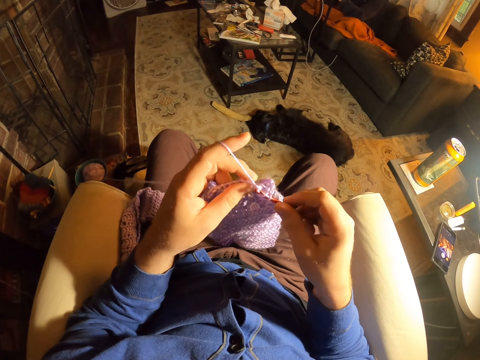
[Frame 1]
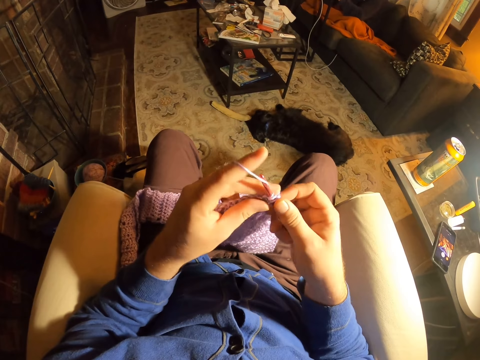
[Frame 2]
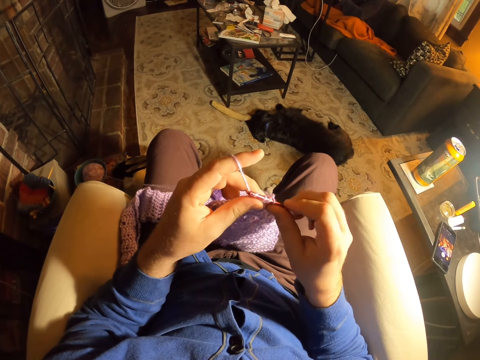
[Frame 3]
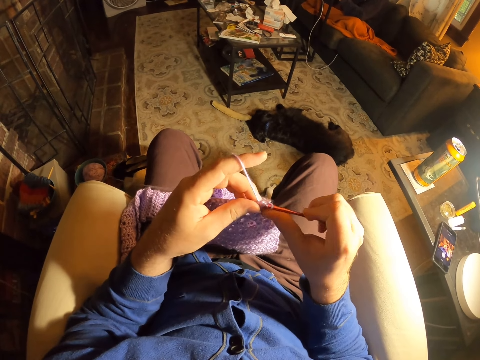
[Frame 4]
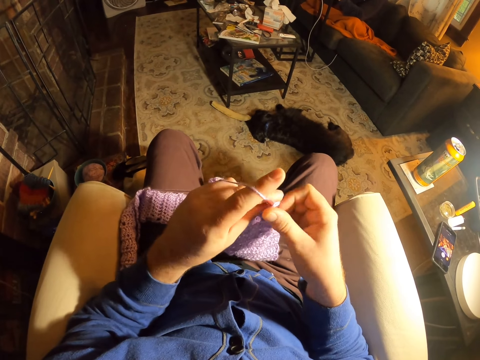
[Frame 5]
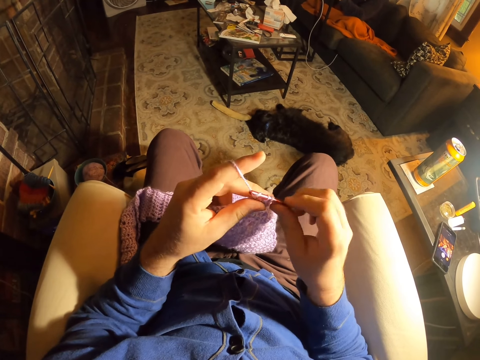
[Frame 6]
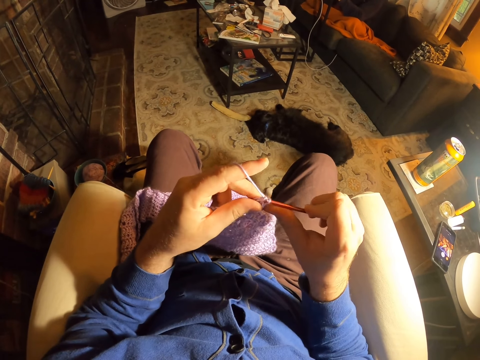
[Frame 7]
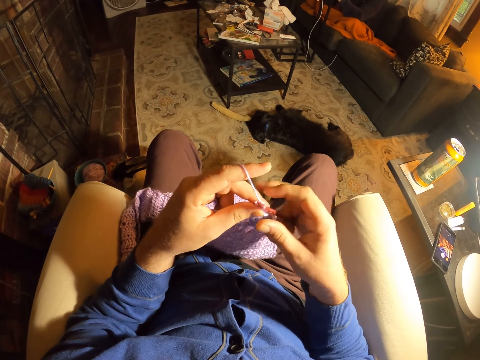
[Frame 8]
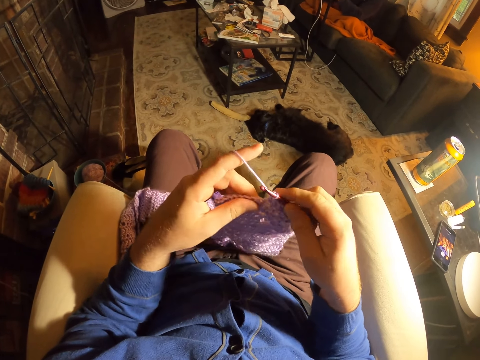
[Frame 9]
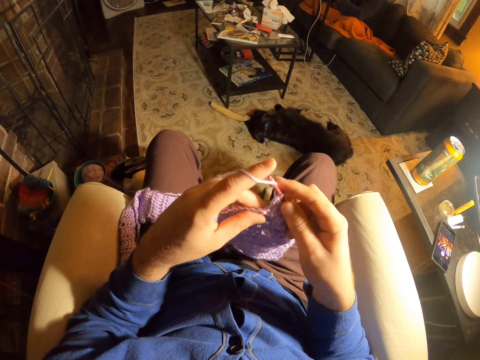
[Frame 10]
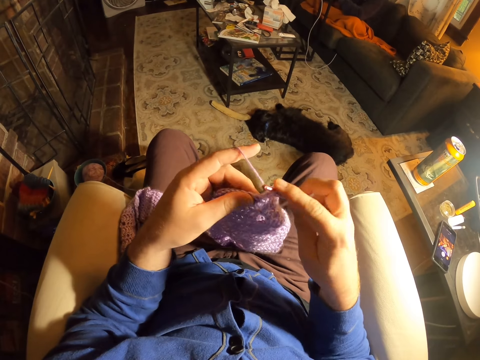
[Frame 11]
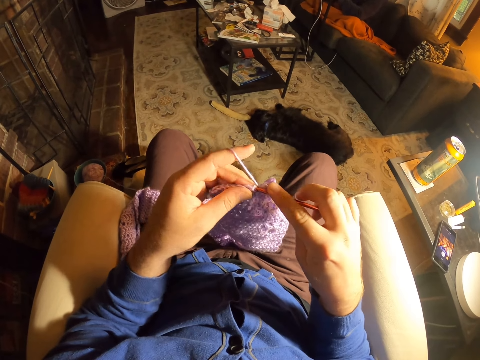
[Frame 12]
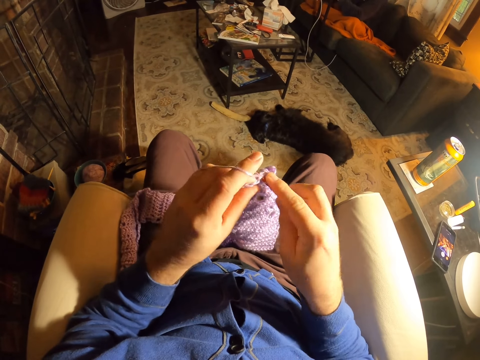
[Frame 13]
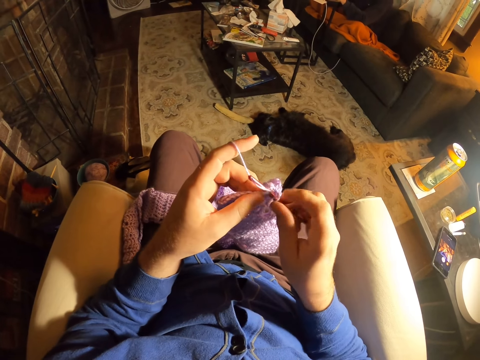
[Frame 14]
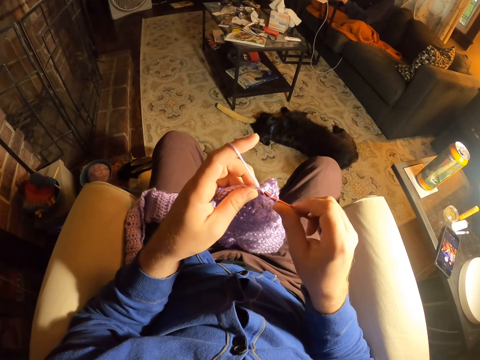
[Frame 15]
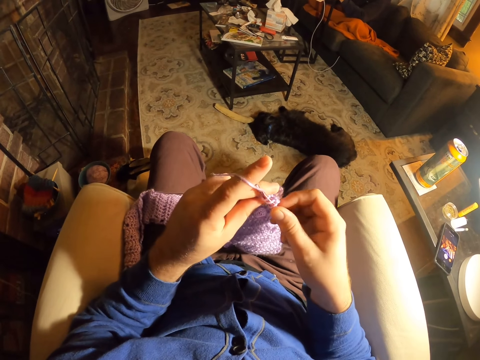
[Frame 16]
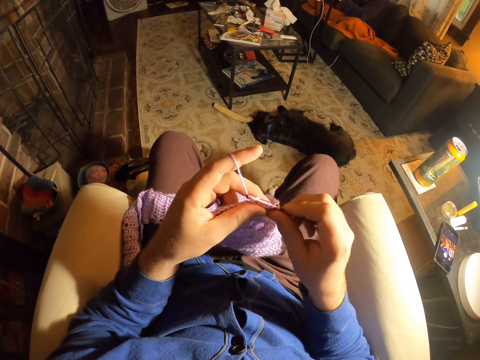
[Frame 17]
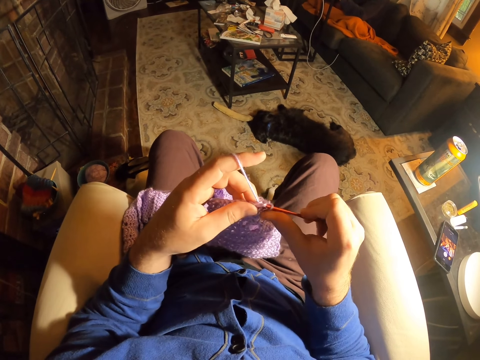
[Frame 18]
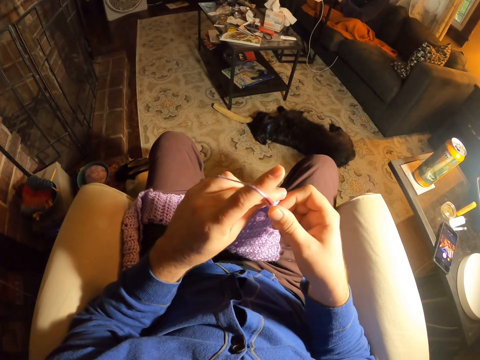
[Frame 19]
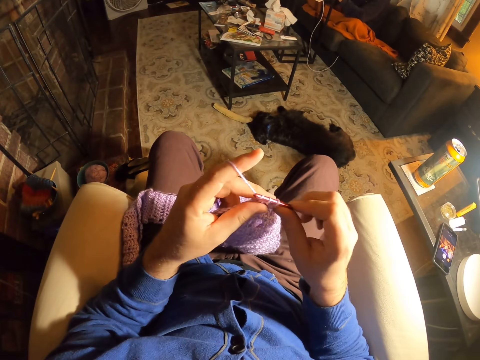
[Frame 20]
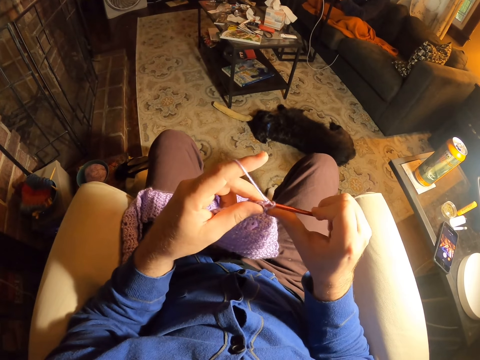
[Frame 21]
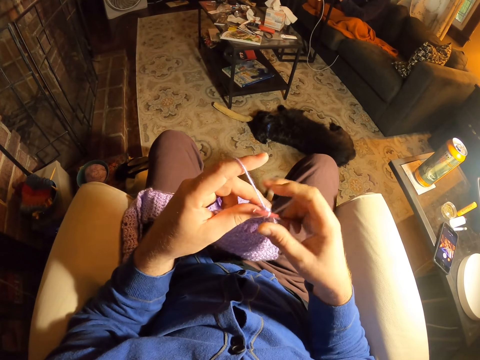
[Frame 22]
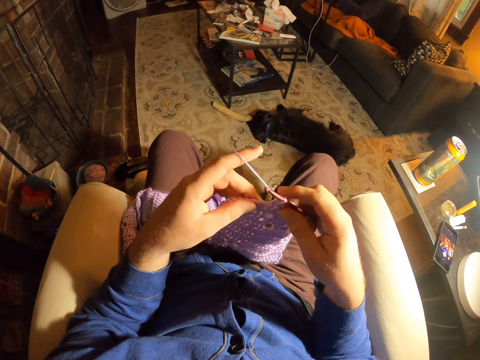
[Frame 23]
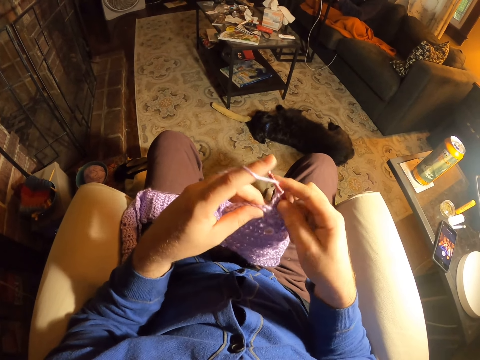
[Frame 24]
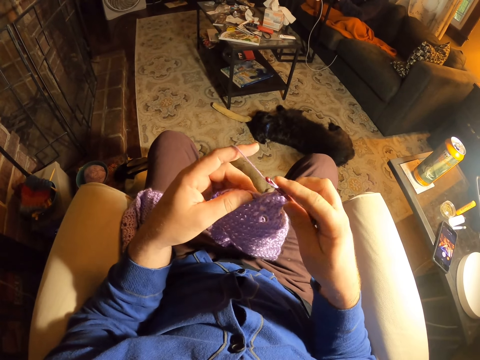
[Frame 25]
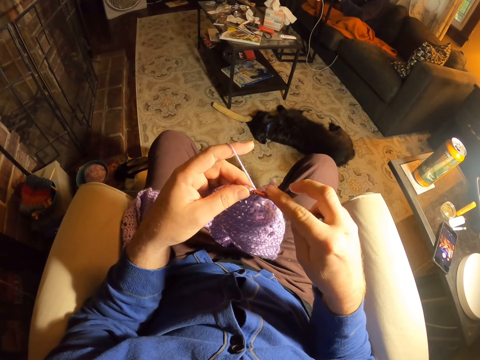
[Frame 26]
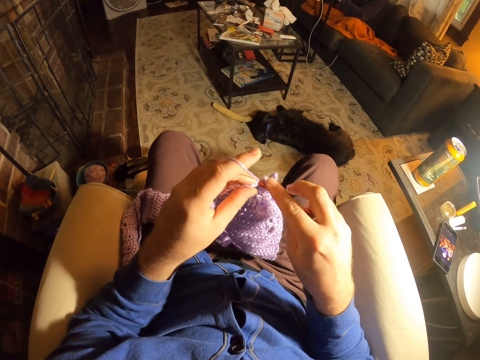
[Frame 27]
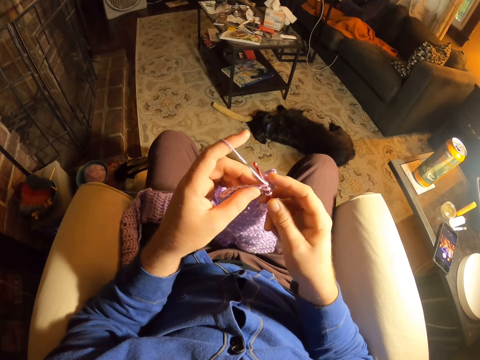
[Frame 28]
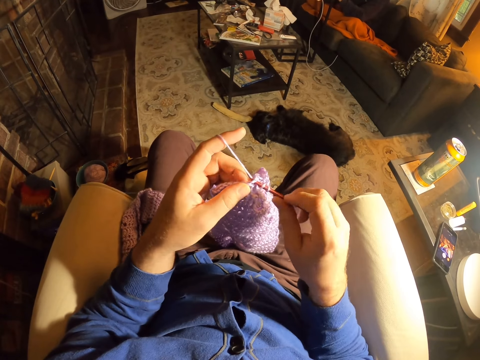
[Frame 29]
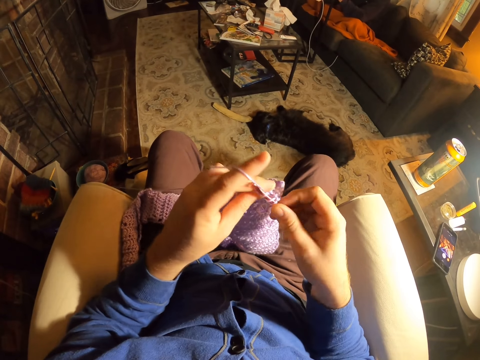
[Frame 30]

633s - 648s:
The camera wearer knits a fabric with the crochet needle. They roll thread around the crochet needle. They knit the fabric with the crochet needle. They roll thread around the crochet needle. They knit the fabric with the crochet needle. They examine the fabric stitches. They roll thread around the crochet needle. They knit the fabric with the crochet needle. They roll thread around the crochet needle. They knit the fabric with the crochet needle. They roll thread around the crochet needle. They knit the fabric with the crochet needle. They examine the fabric stitches. They roll thread around the crochet needle. They knit the fabric with the crochet needle.

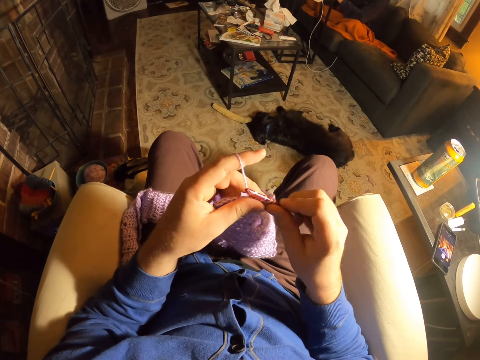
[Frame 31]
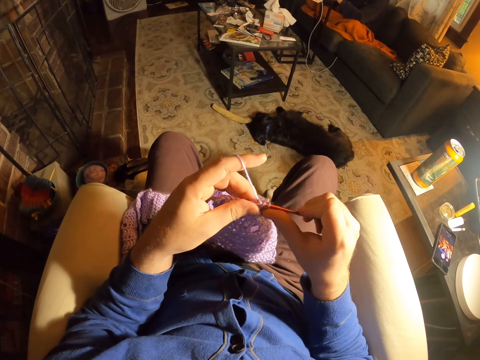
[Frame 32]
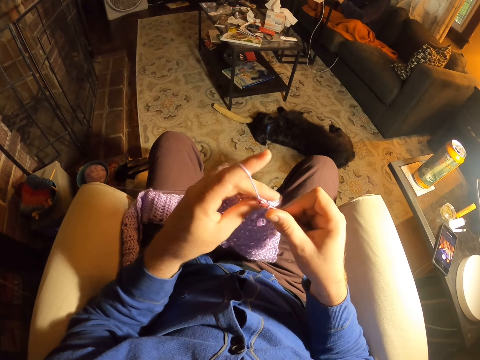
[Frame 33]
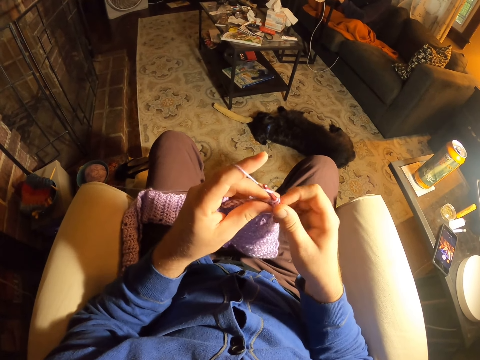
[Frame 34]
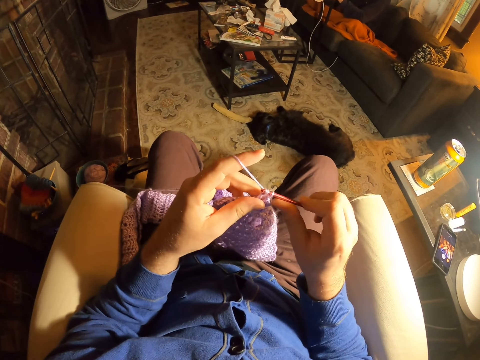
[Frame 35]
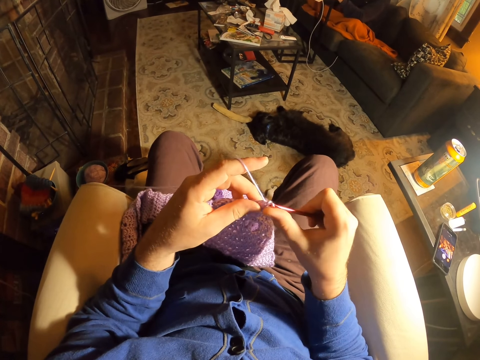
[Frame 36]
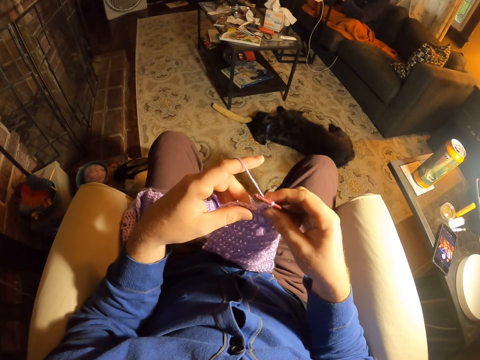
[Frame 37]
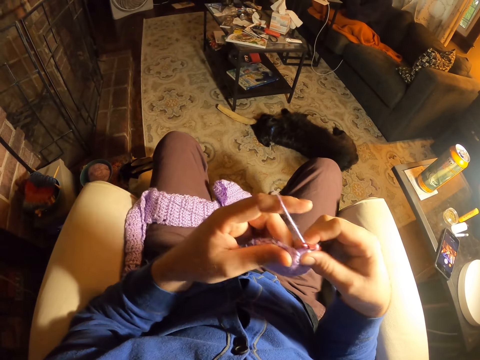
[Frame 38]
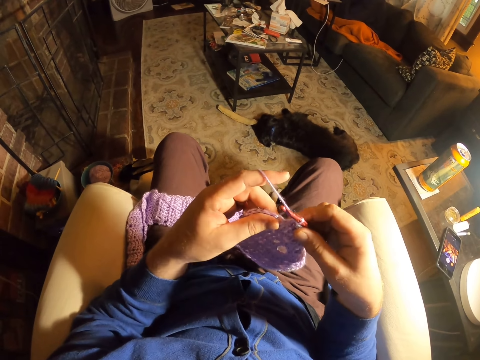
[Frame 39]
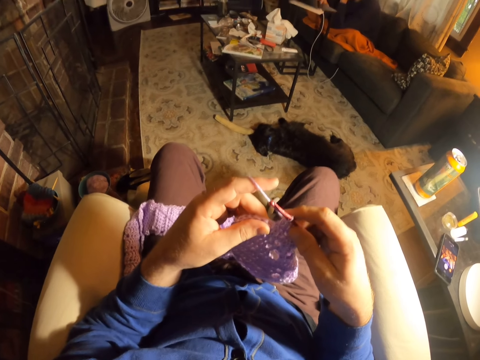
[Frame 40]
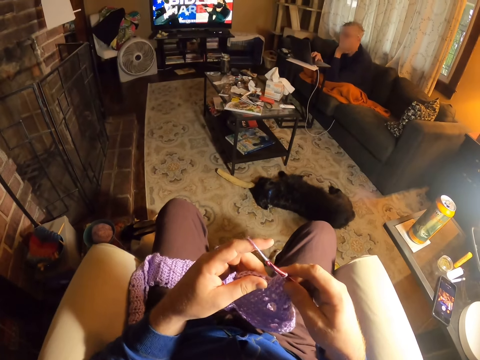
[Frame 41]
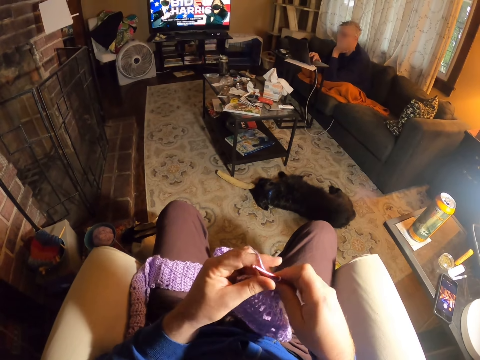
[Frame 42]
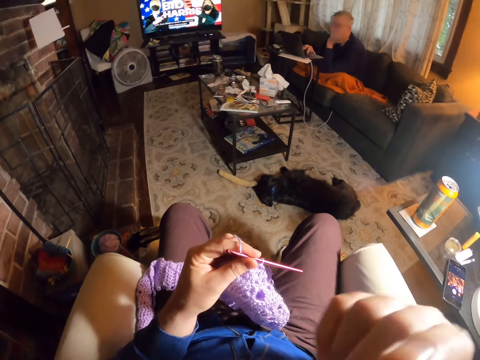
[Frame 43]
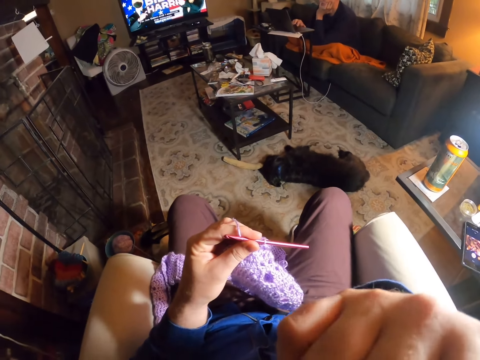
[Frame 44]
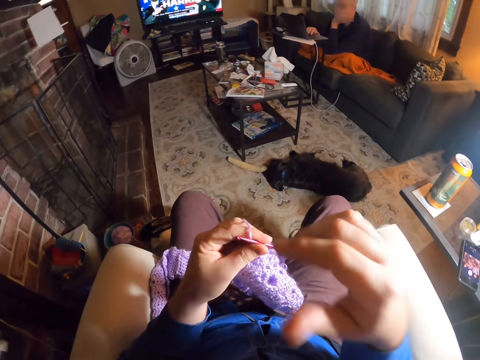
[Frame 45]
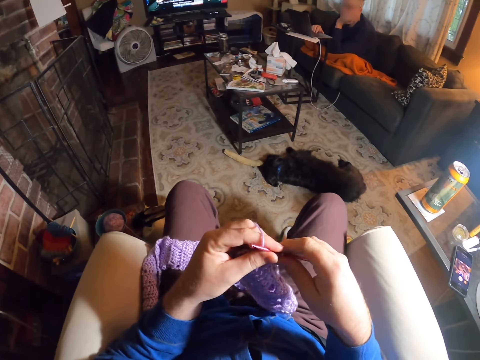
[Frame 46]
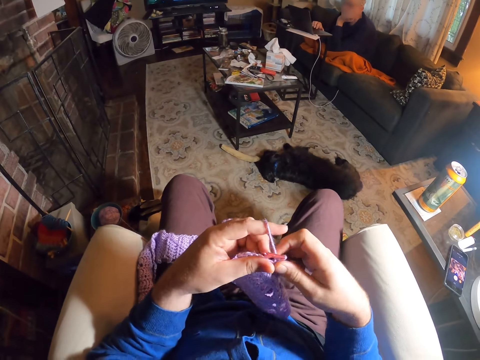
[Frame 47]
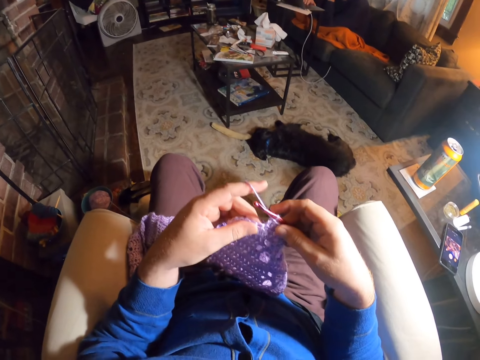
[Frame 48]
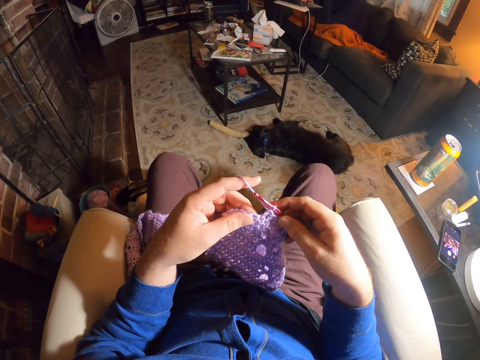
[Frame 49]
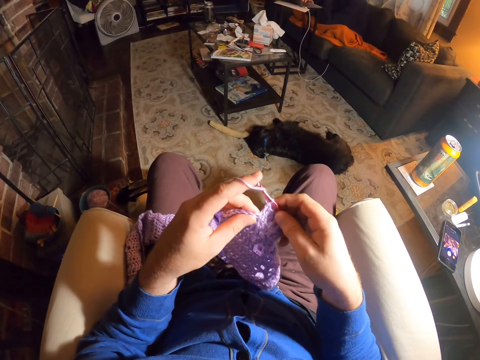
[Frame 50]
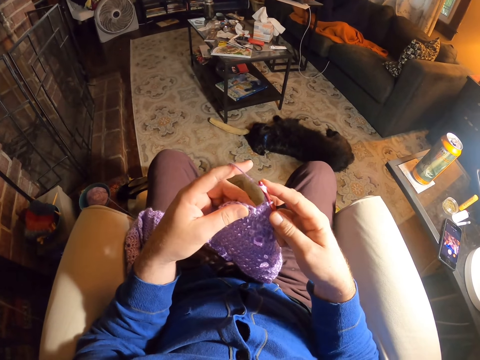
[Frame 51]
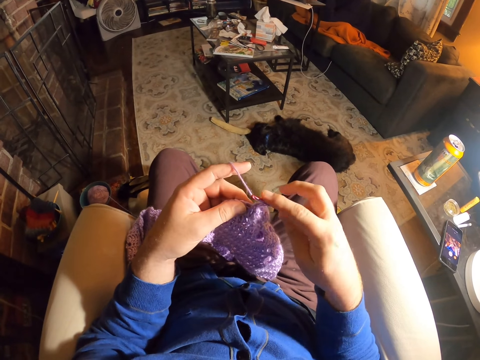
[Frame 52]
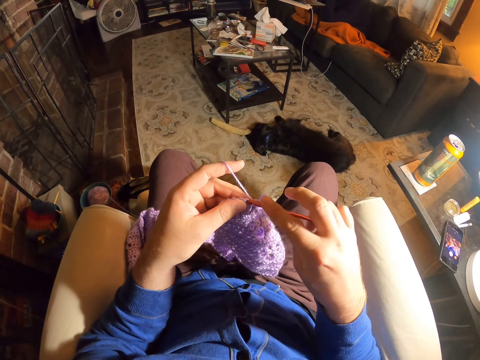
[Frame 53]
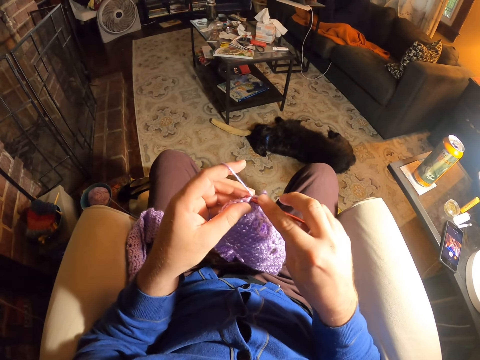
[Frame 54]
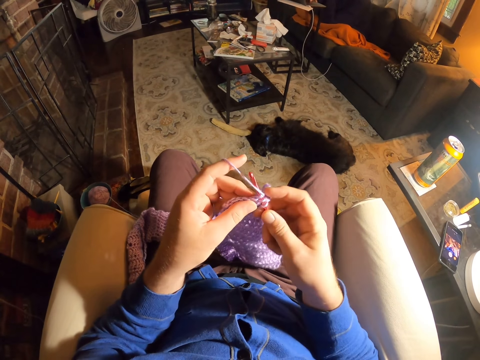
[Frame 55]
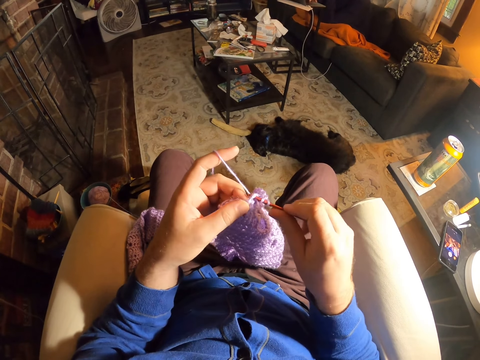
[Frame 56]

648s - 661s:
The camera wearer rolls thread around the crochet needle. He knits a fabric with the crochet needle. He rolls thread around the crochet needle. He knits the fabric with the crochet needle. He examines the fabric stitches. He watches television. He switches the crochet needle to the other hand. He rubs his face. He holds something. He pulls his hand off something. He switches the crochet needle to the other hand. He examines the fabric stitches. He rolls thread around the crochet needle. He knits the fabric with the crochet needle.
